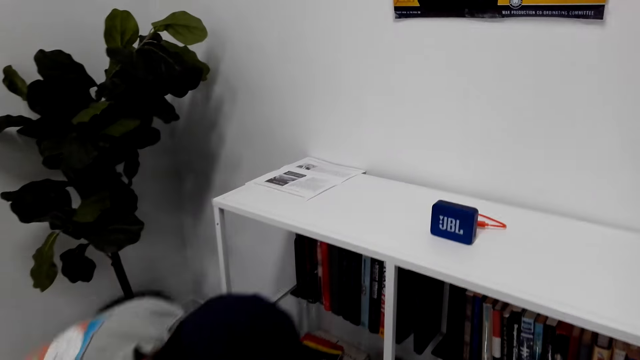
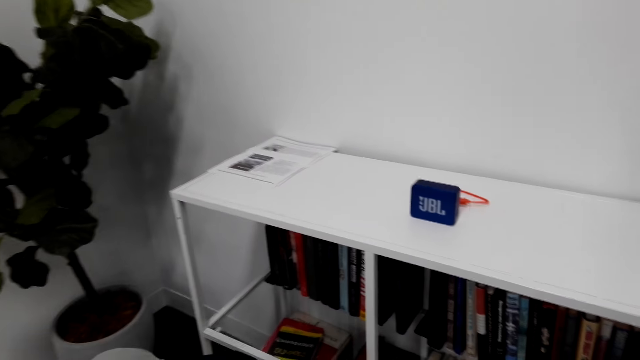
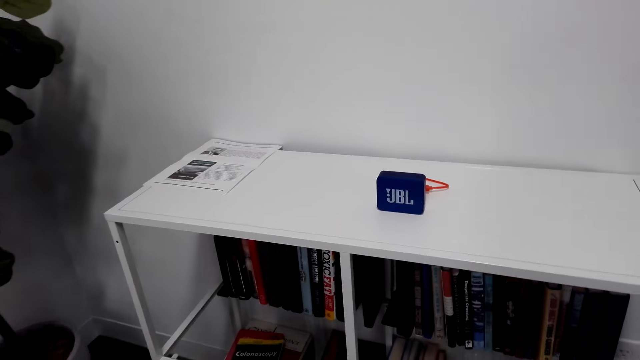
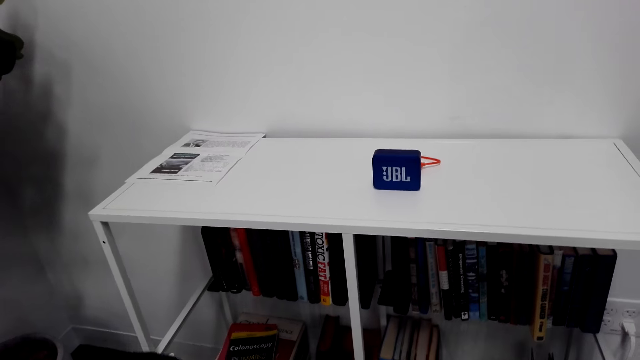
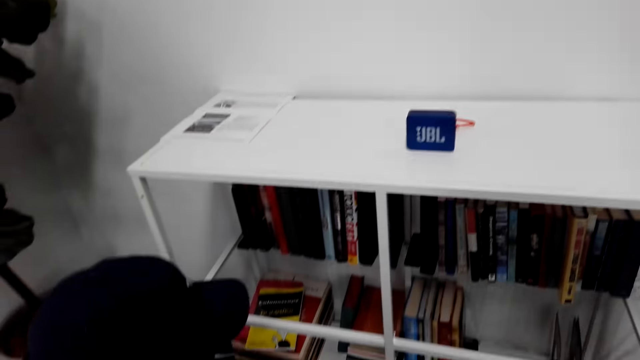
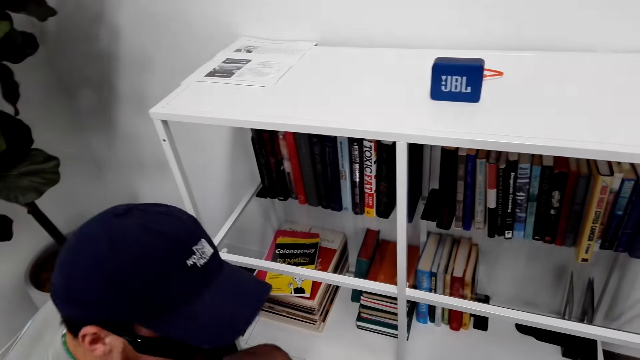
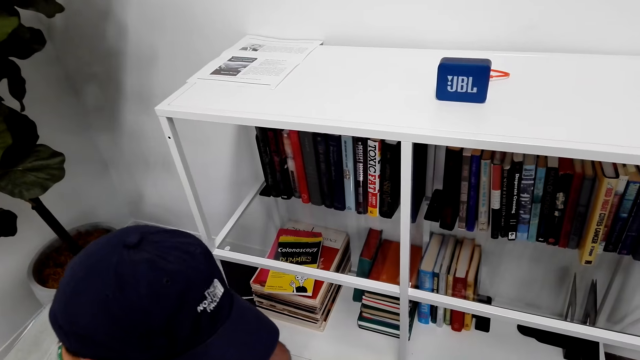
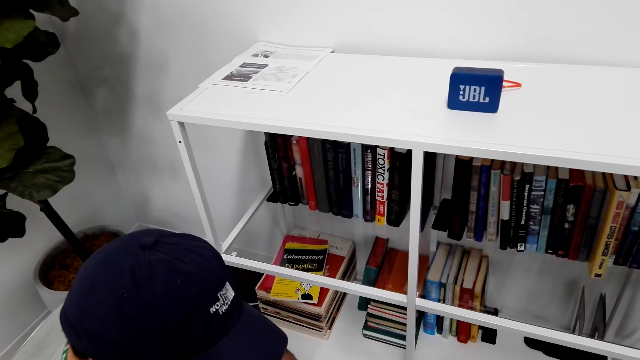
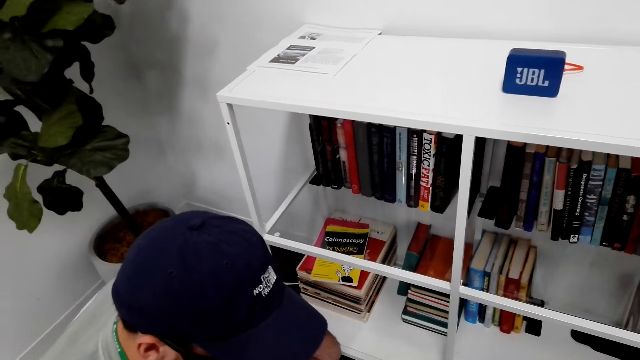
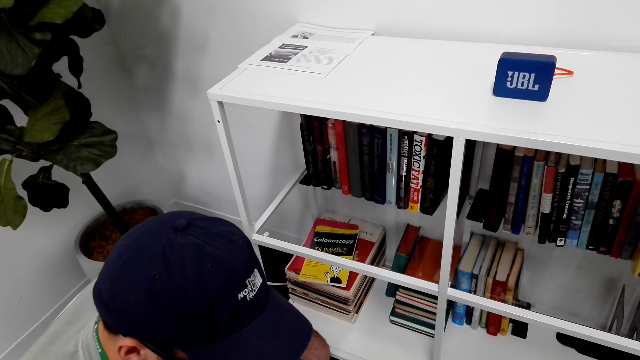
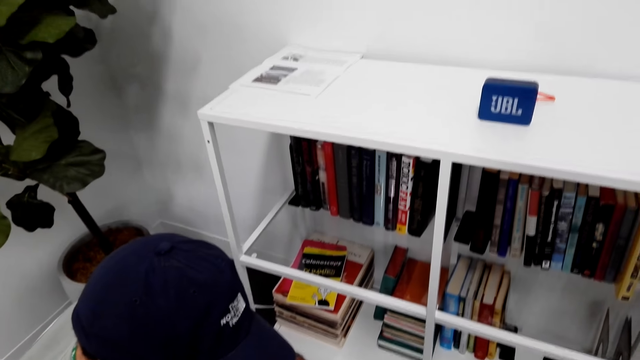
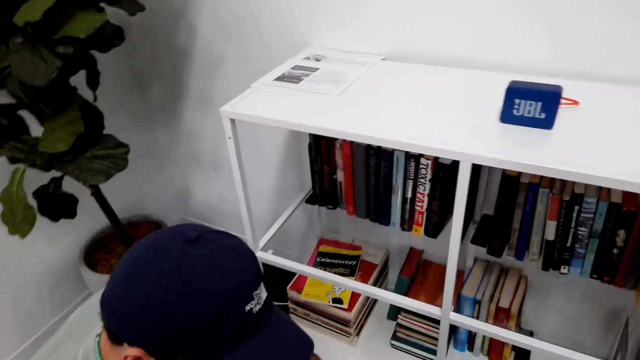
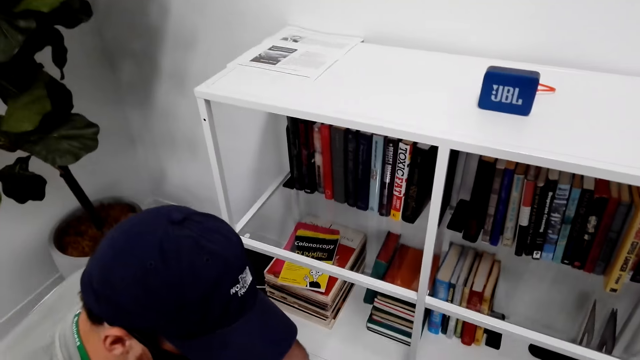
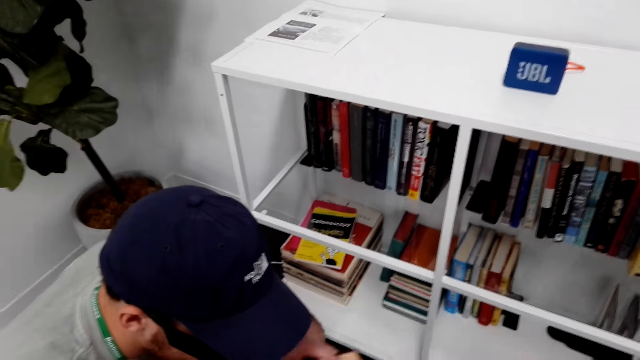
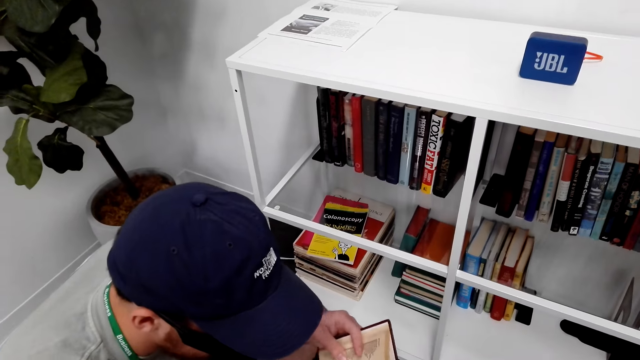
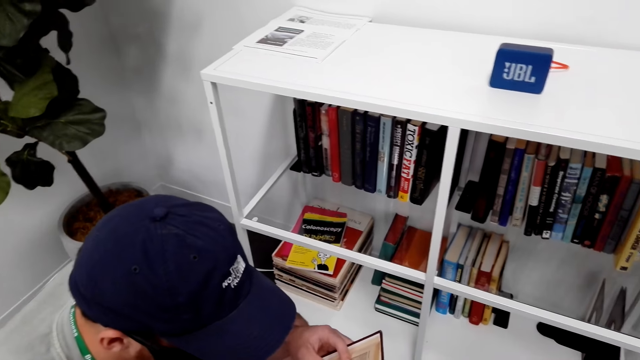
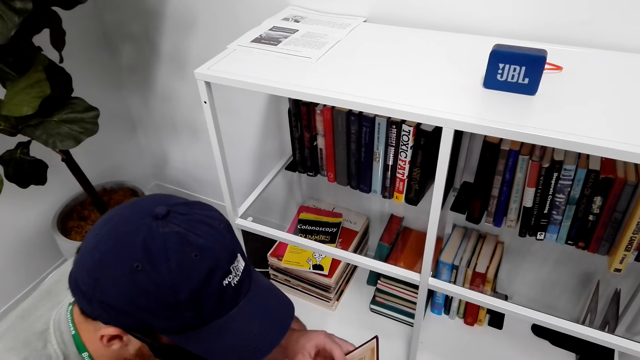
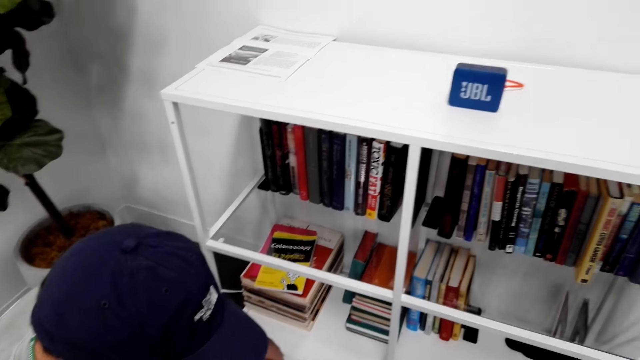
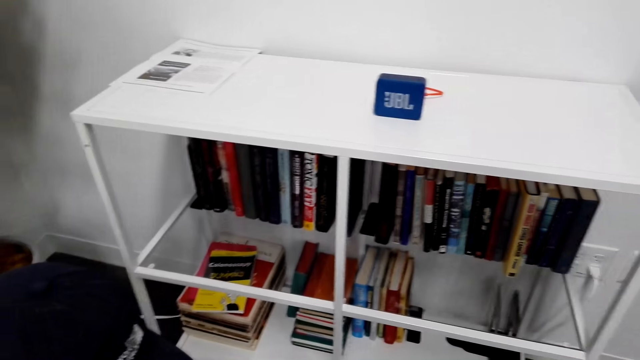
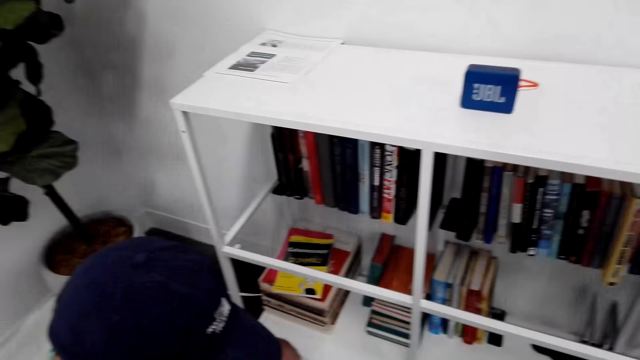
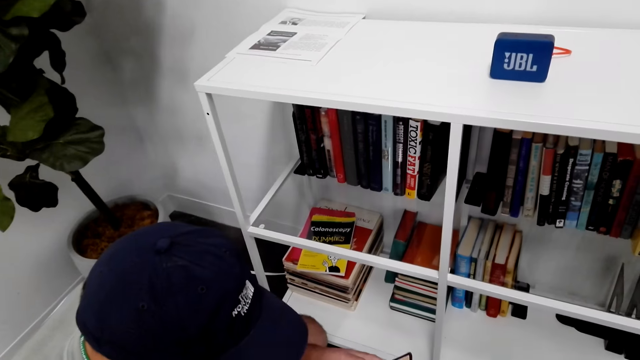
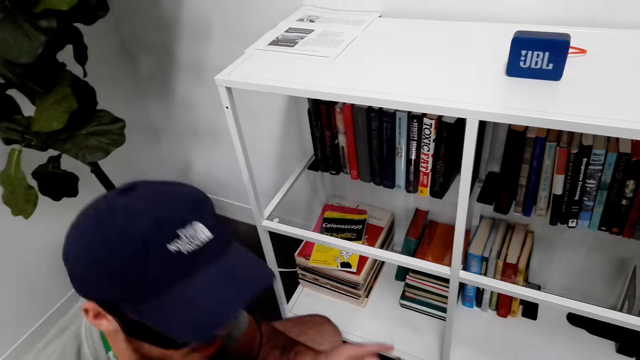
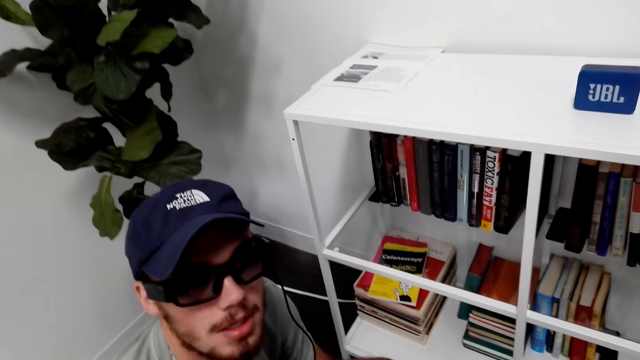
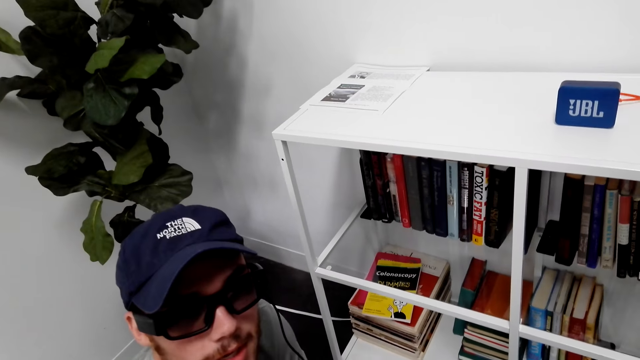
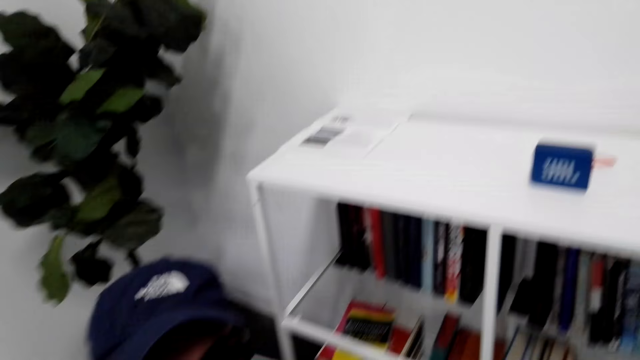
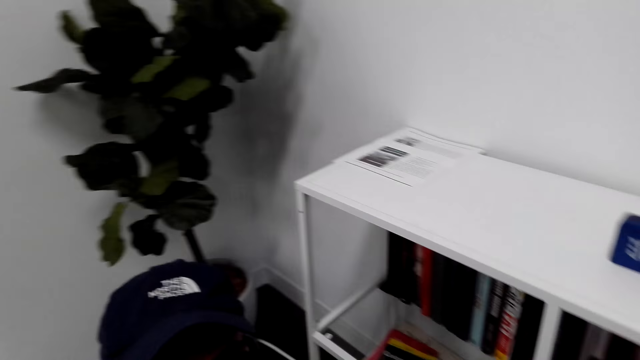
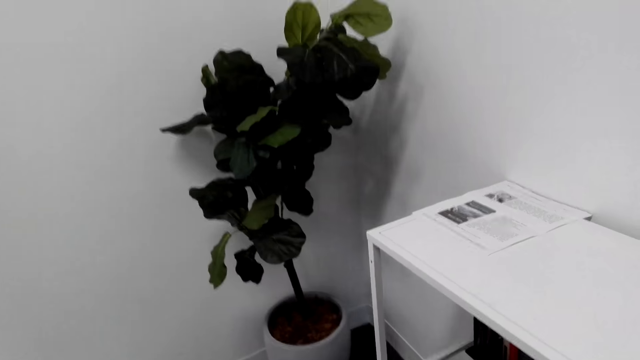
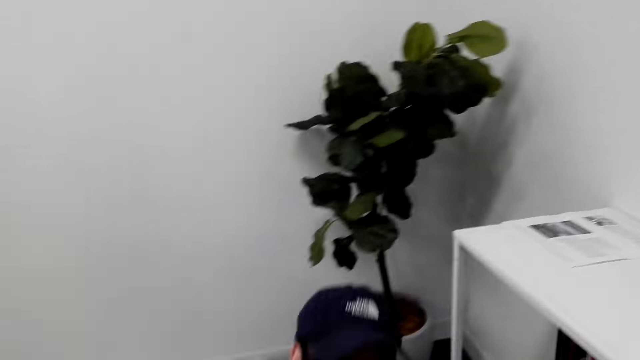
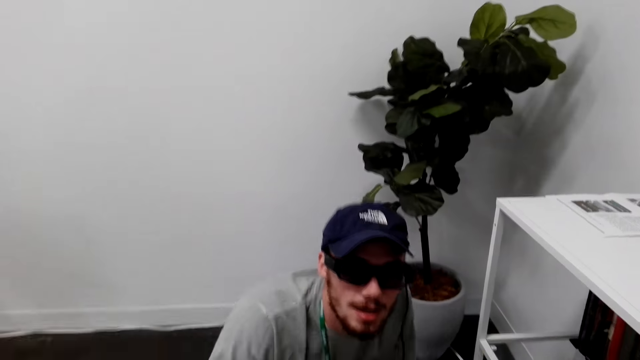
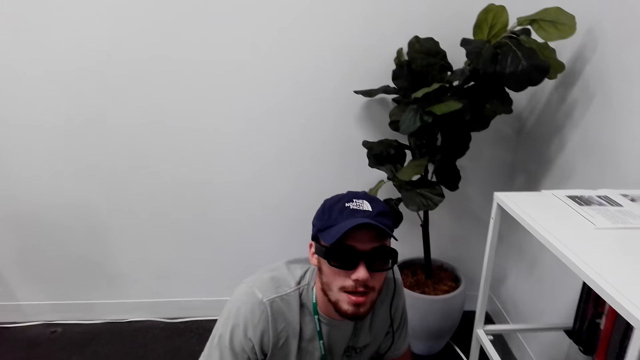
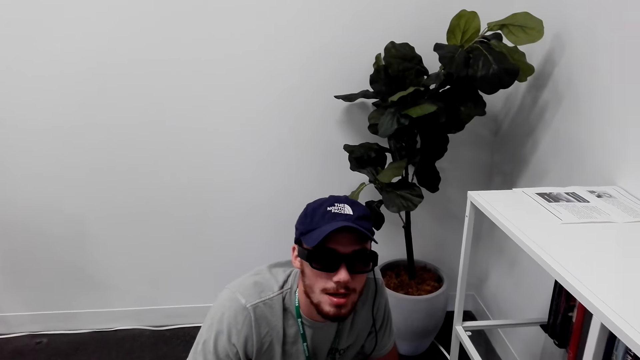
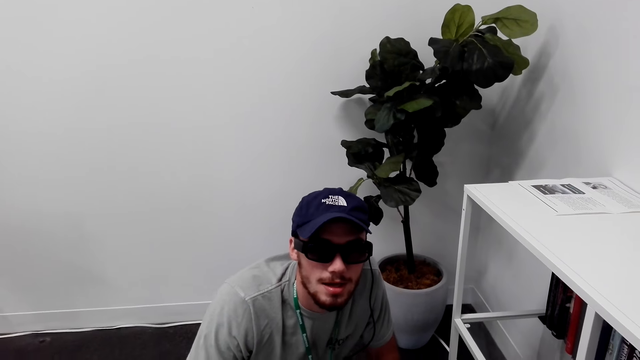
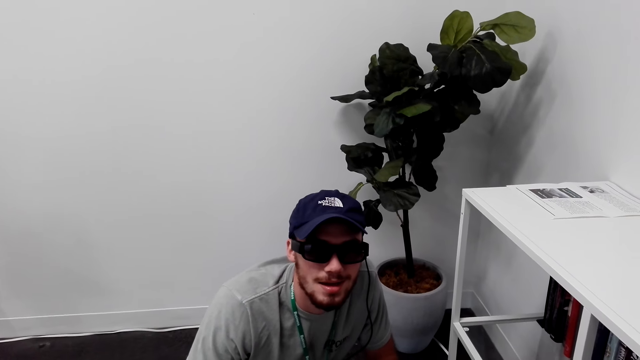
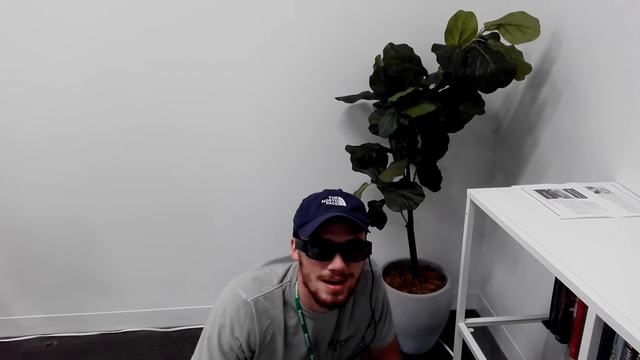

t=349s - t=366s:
The man bends in the house. The camera wearer stands in the house. They turn around the room. They talk with the man. The man flips a page. The camera wearer turns around the room.

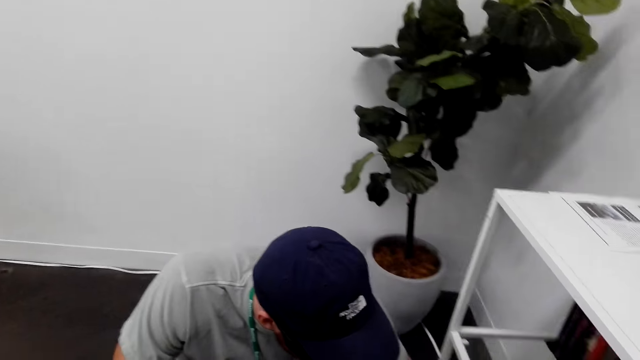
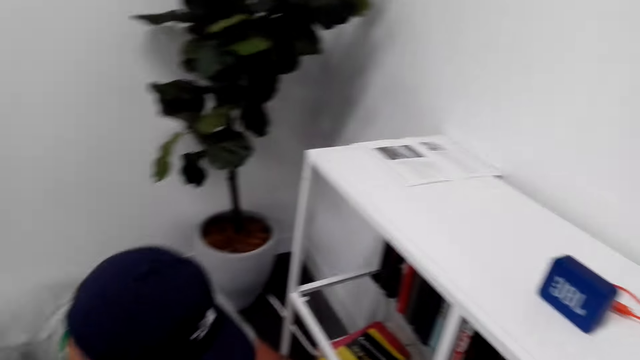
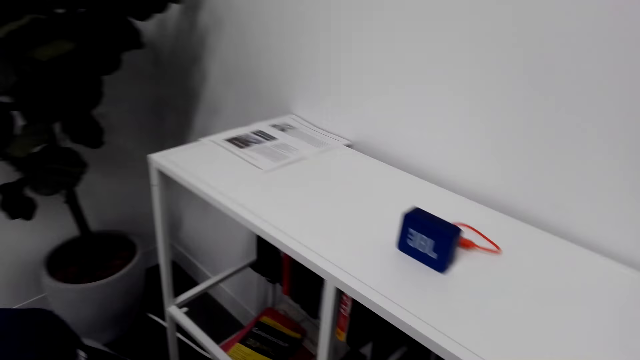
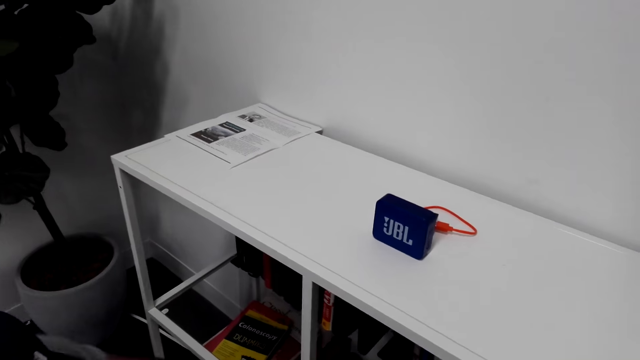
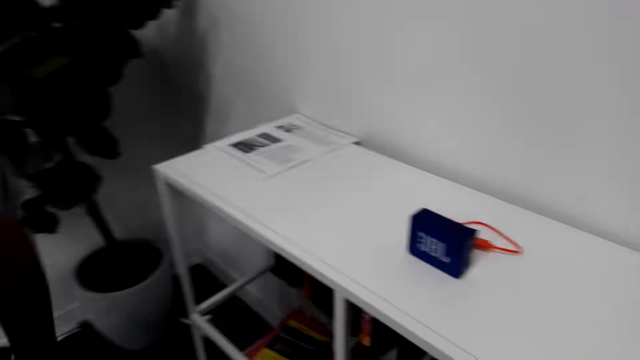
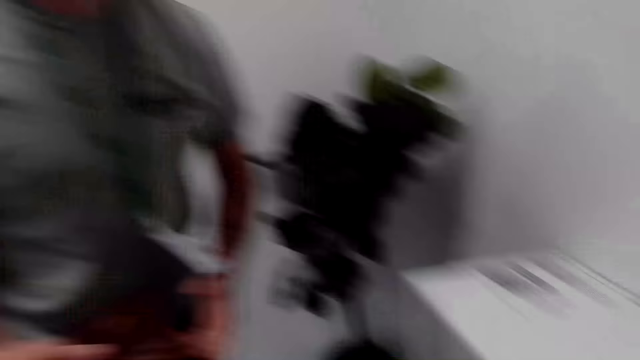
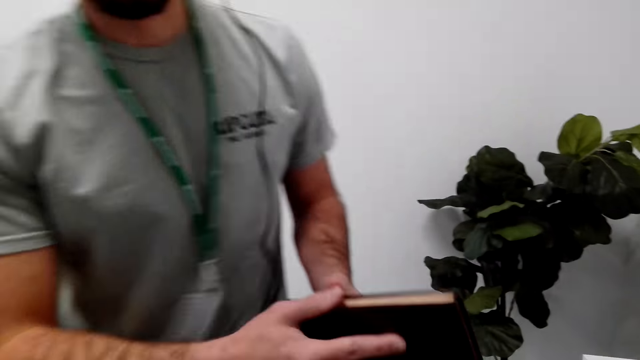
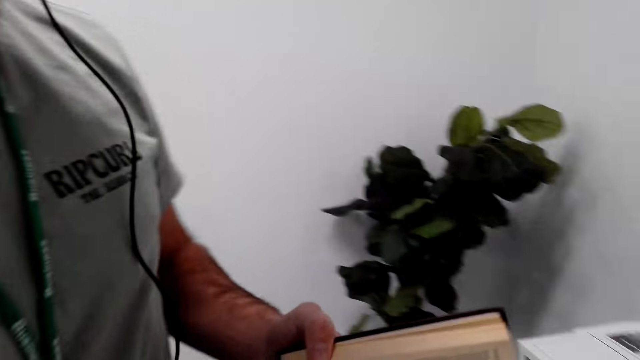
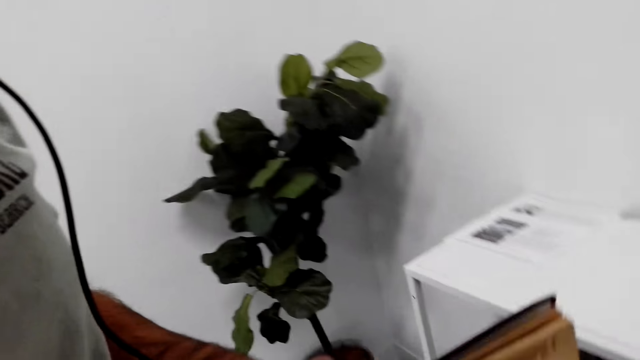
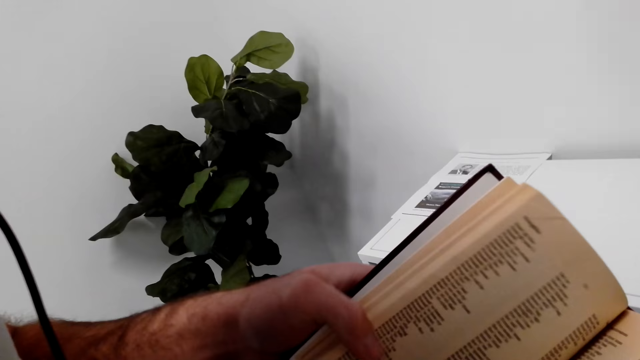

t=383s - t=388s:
The man stands up, flips a page and holds a book.
